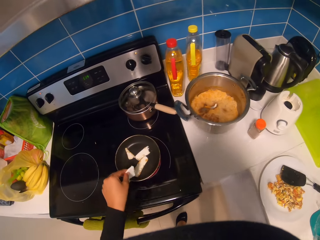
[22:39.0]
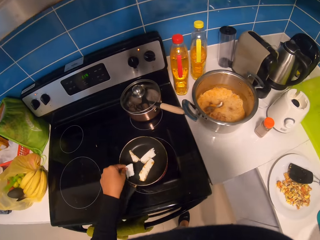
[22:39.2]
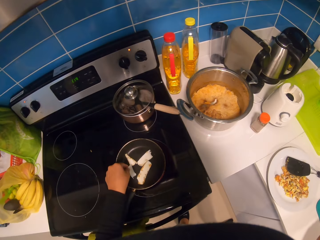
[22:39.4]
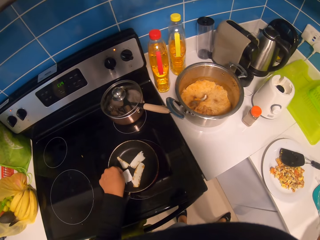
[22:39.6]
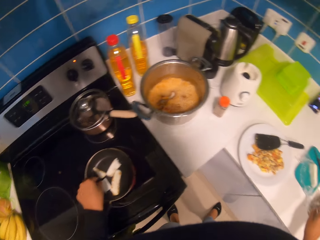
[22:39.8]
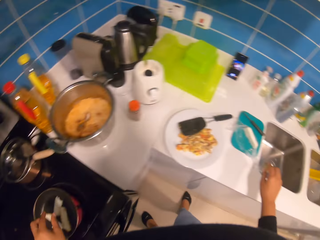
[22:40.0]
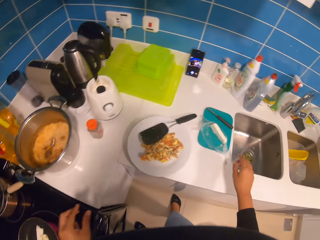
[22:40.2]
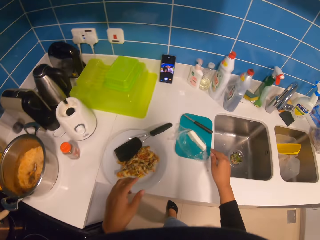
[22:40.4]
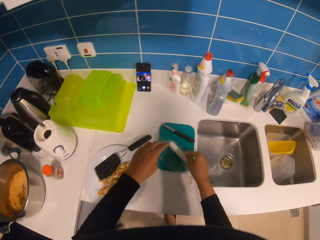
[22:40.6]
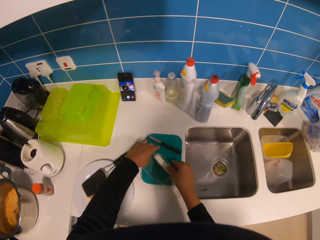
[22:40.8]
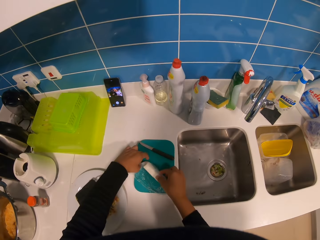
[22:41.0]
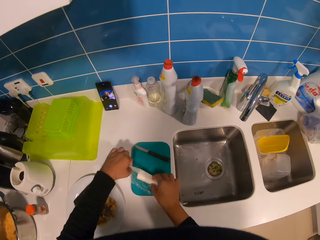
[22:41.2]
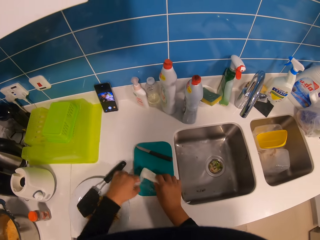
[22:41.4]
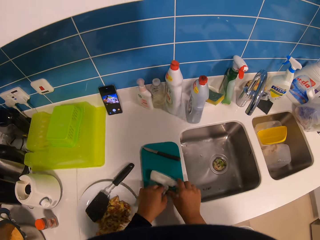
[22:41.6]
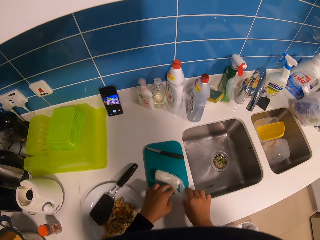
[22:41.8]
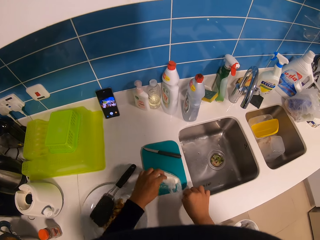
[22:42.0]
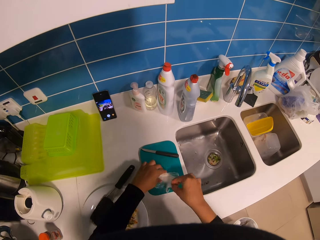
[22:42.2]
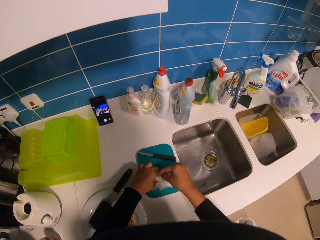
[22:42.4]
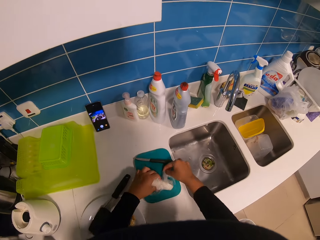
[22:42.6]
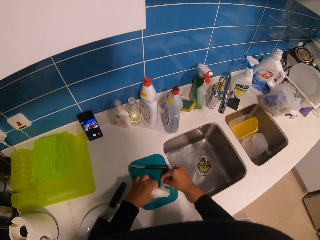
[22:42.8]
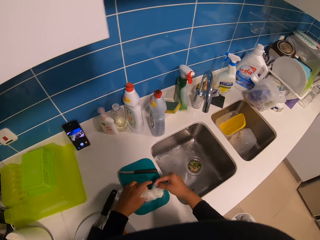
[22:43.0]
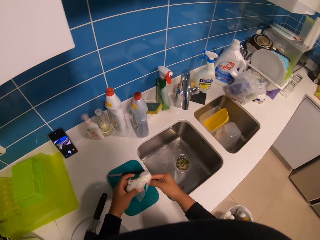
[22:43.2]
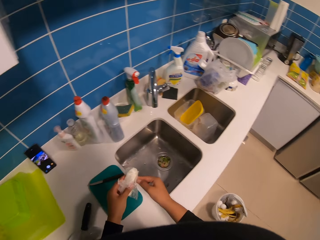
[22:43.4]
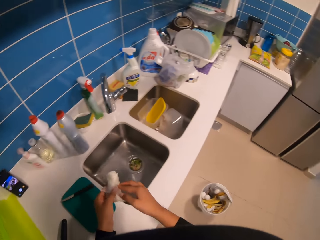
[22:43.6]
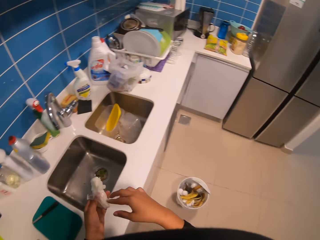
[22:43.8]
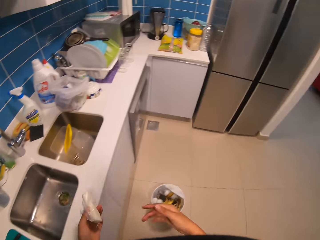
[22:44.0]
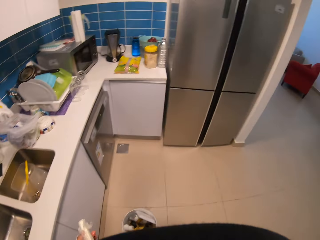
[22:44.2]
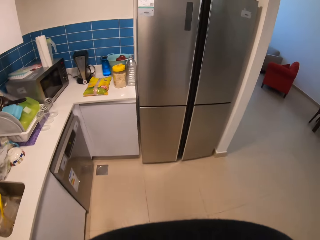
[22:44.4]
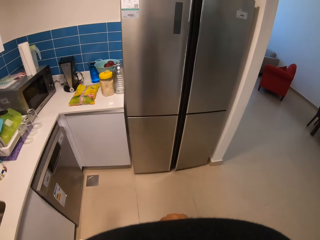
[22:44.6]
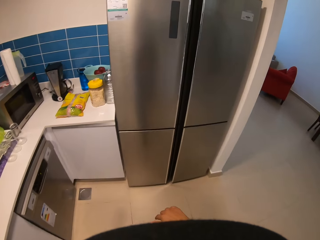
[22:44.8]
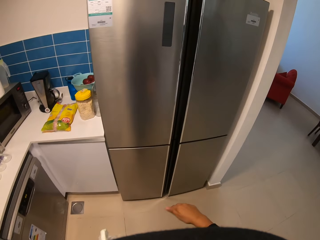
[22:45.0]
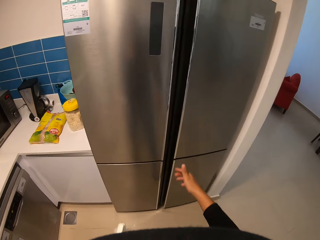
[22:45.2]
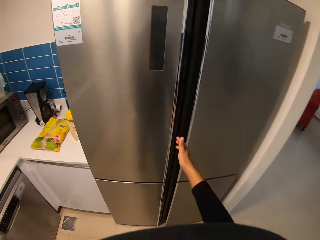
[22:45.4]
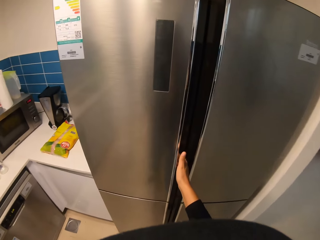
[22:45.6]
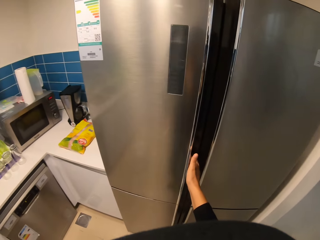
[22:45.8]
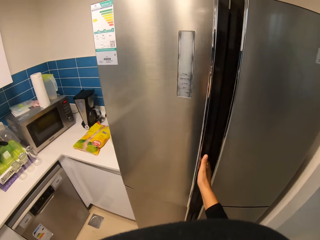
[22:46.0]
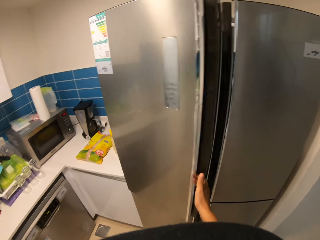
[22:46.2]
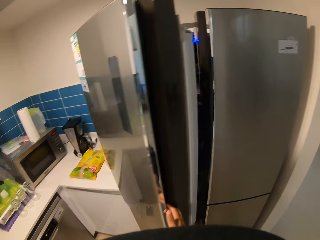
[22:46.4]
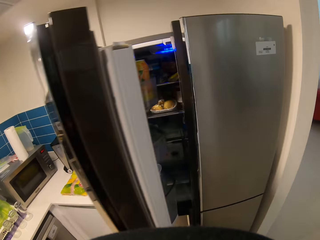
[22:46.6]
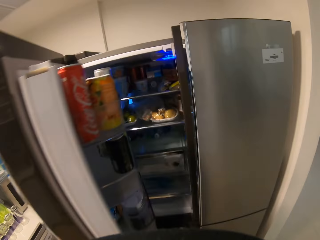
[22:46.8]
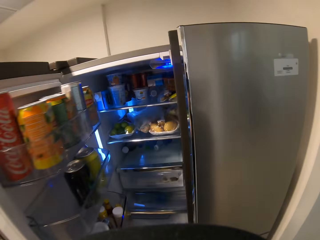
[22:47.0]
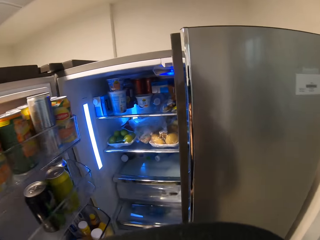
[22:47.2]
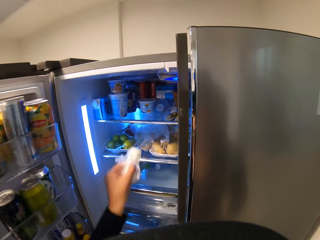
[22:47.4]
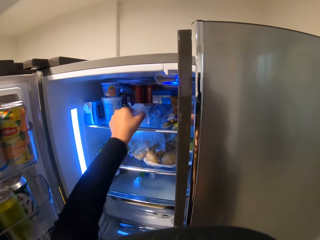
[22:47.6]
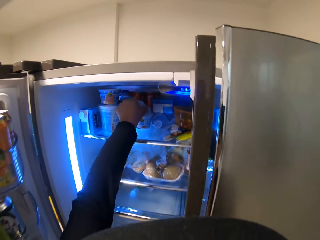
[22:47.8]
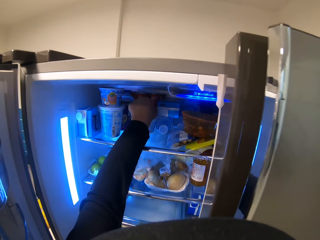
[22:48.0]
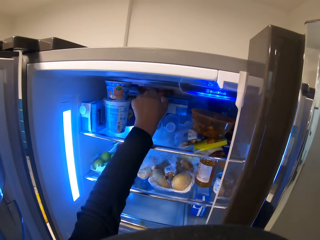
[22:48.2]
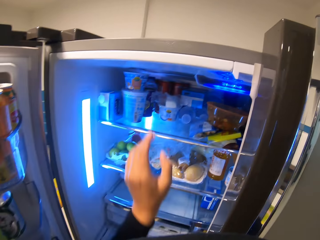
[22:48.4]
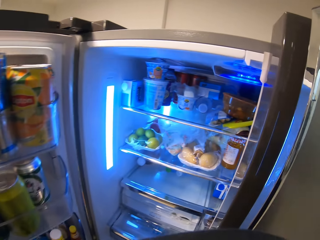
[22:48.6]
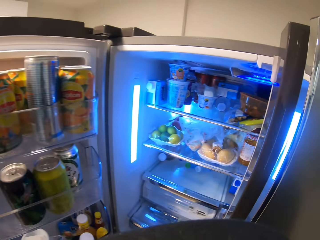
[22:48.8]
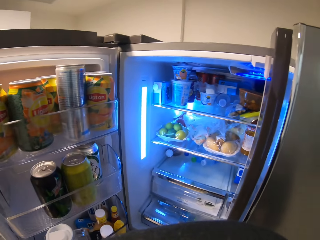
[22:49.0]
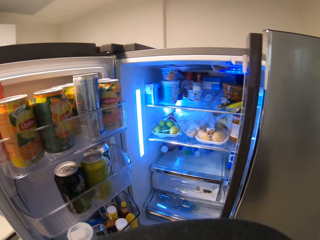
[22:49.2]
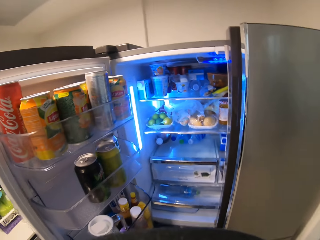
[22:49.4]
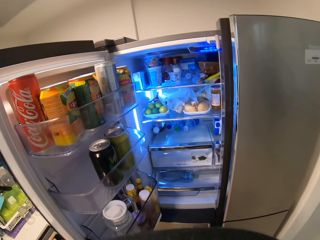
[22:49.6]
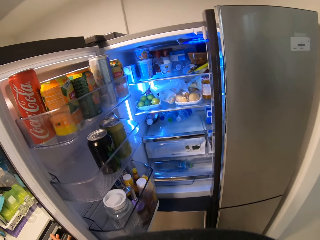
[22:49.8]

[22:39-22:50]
The camera wearer puts butter in a frying pan. They wrap the butter in a paper. They open the fridge. They place the cheese or cassava in the fridge.

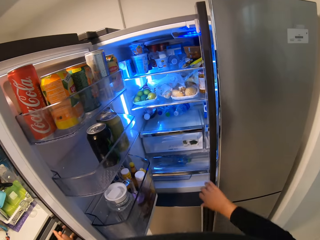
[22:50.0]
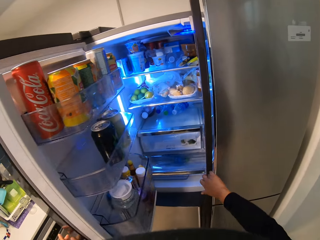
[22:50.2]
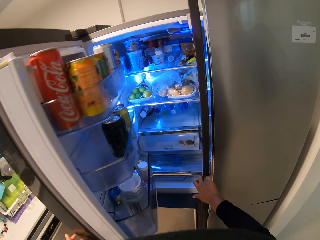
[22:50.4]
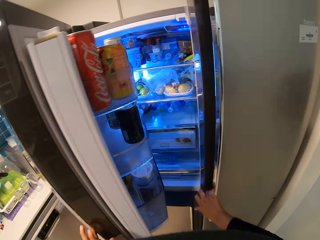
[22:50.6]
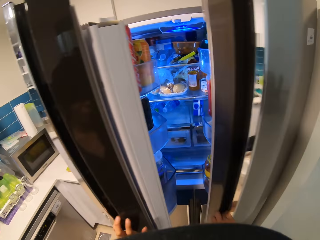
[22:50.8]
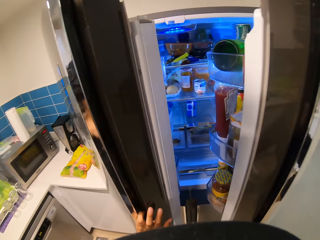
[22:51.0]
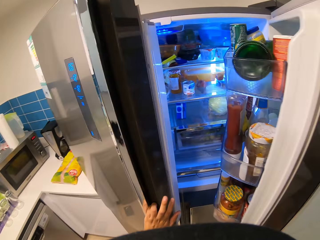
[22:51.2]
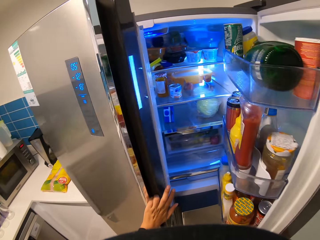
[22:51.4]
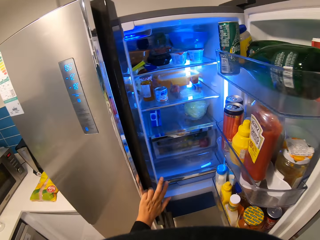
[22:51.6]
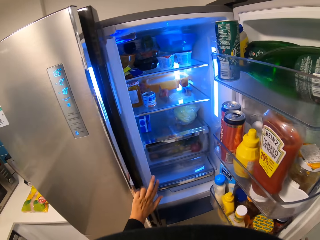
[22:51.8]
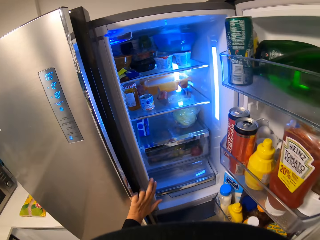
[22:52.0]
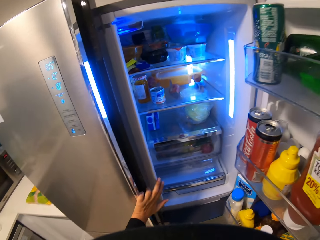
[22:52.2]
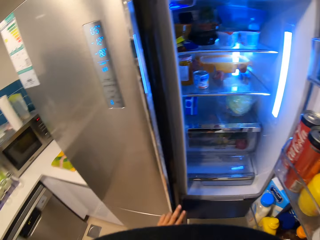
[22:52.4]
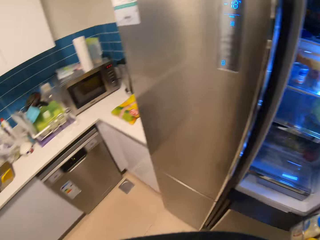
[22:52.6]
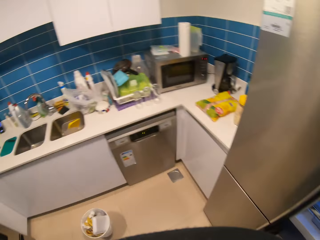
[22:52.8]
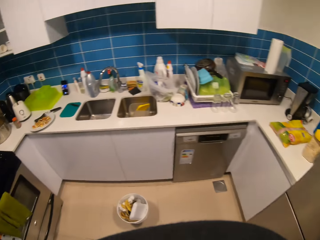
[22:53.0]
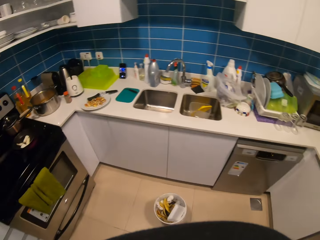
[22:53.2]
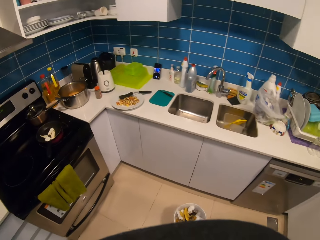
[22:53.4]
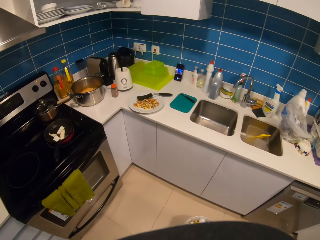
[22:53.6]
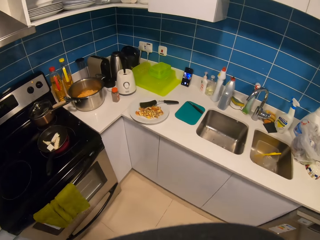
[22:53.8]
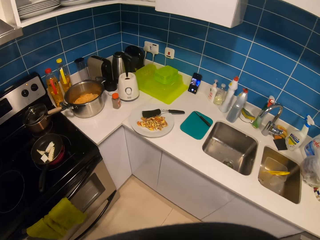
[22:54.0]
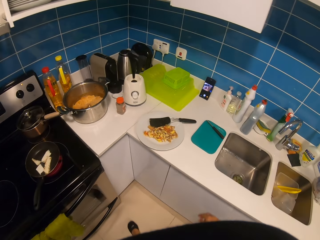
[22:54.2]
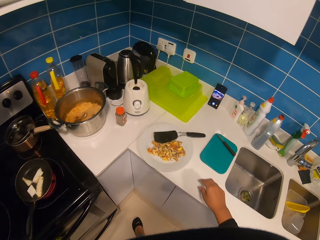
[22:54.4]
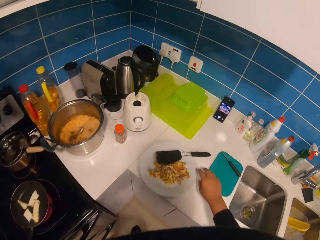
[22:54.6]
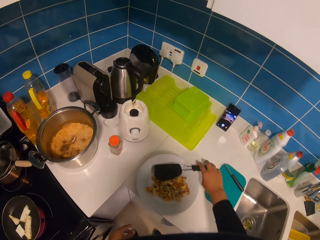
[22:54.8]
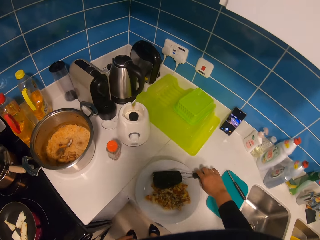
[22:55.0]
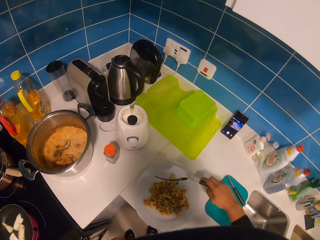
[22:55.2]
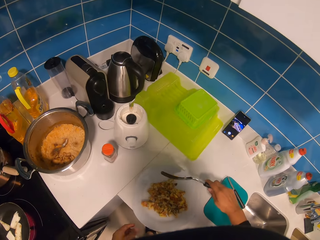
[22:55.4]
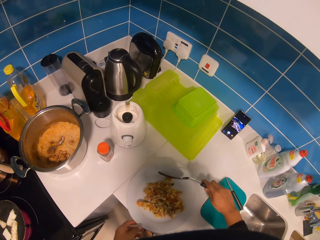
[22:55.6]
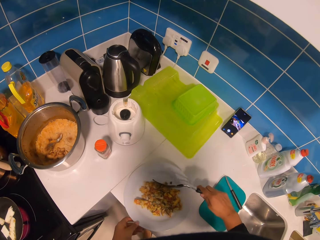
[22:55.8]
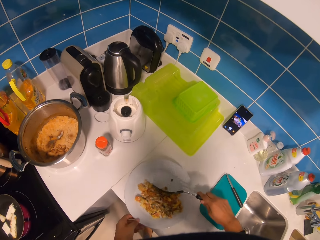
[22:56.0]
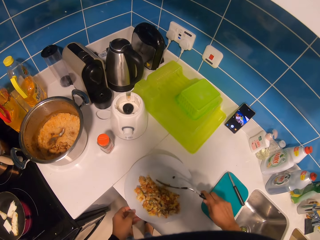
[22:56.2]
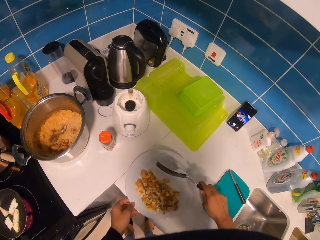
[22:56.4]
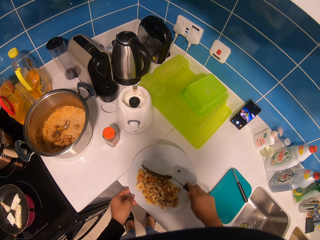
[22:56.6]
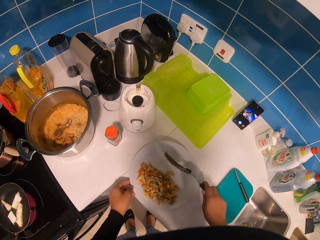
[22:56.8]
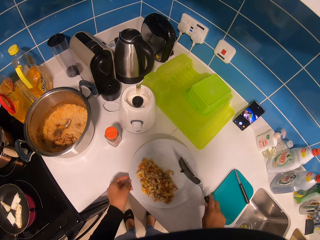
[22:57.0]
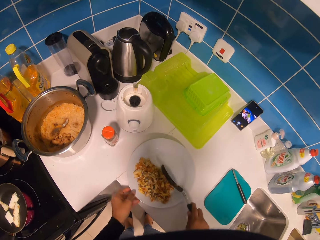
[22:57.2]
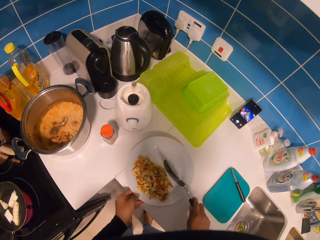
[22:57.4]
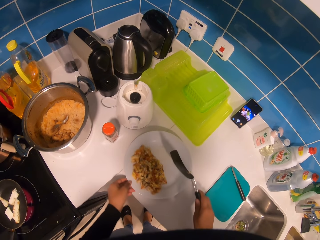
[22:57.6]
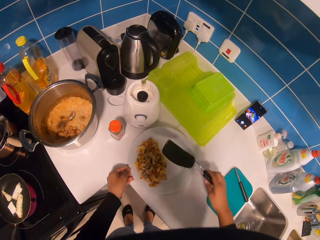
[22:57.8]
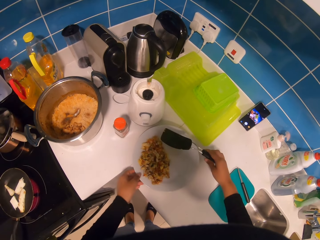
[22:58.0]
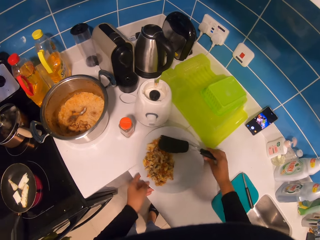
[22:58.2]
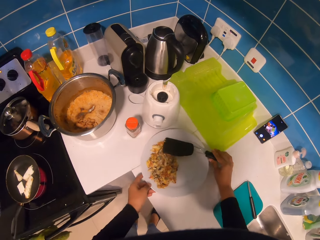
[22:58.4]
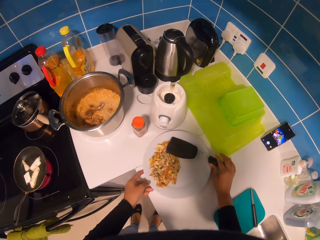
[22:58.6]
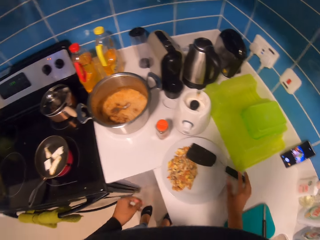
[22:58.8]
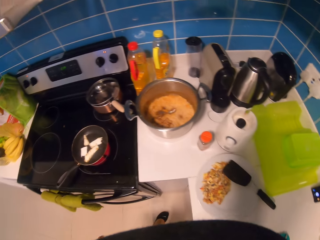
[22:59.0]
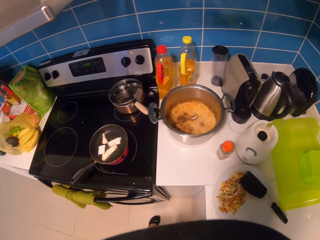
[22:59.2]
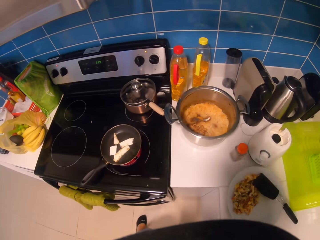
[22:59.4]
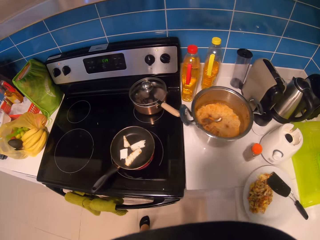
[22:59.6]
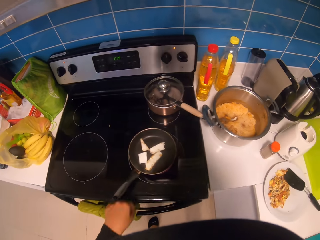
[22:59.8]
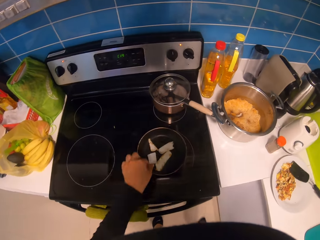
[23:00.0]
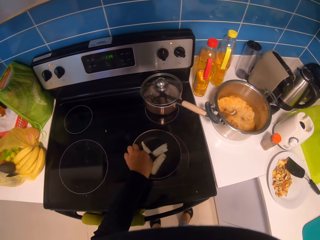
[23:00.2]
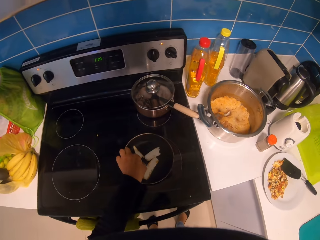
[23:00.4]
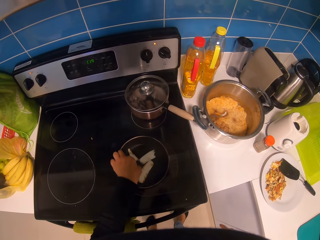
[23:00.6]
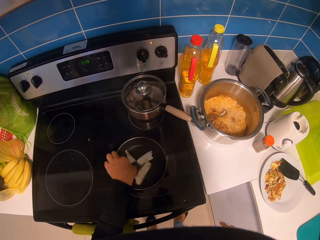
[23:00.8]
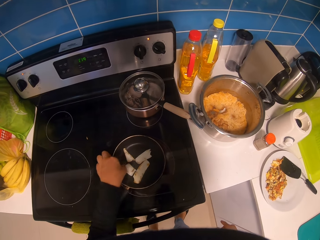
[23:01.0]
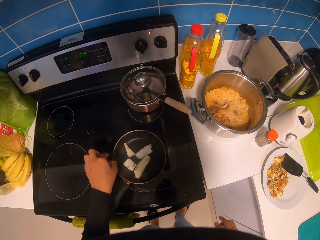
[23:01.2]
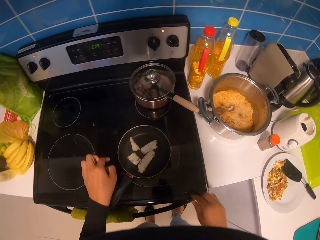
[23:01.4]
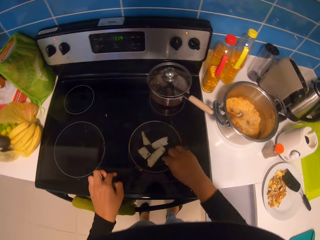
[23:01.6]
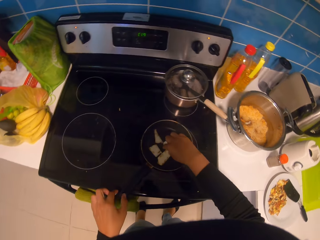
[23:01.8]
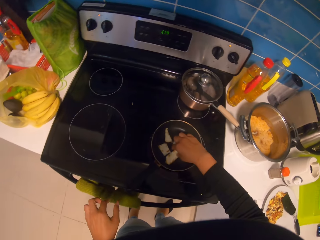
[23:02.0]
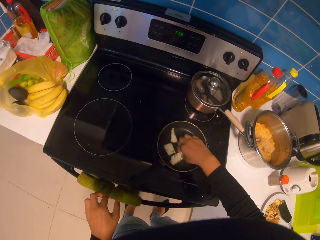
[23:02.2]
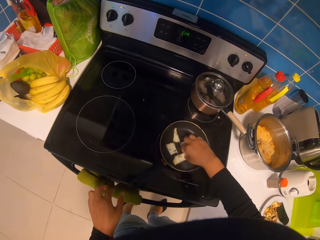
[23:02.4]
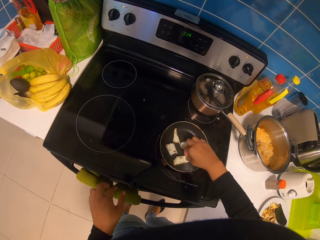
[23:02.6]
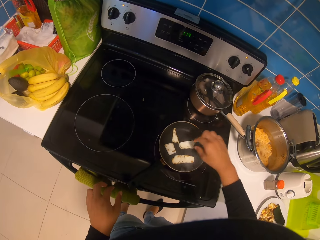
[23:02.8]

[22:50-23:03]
The camera wearer closes the fridge door. They open the fridge door. They move in the kitchen. They pick up the turner spatula on a plate. They scrape the food on the plate. They move the eggs on the plate. They place the turner spatula on the plate. They move in the kitchen. They touch the cassava in a frying pan. They turn the cheese on the cooking pan.
